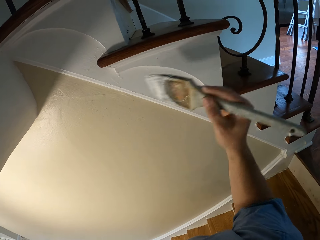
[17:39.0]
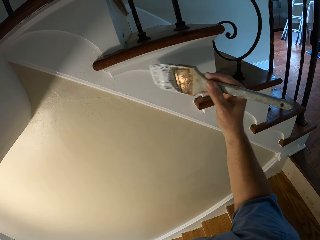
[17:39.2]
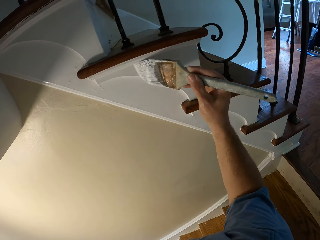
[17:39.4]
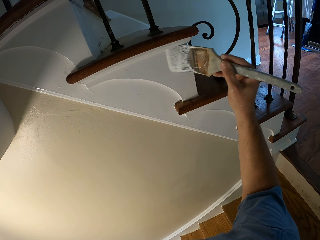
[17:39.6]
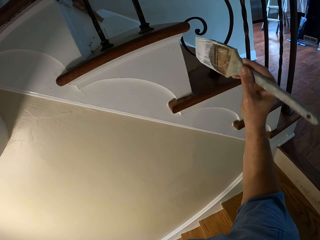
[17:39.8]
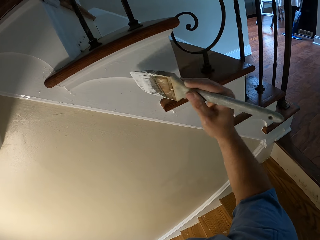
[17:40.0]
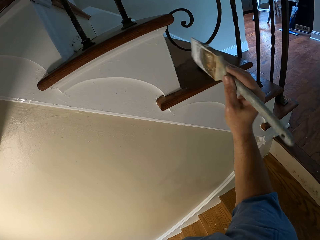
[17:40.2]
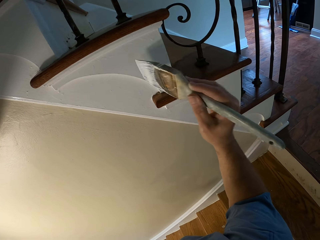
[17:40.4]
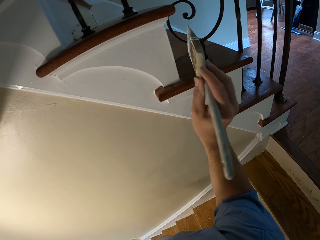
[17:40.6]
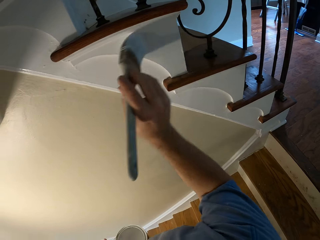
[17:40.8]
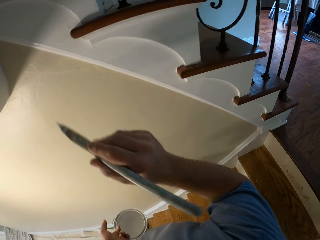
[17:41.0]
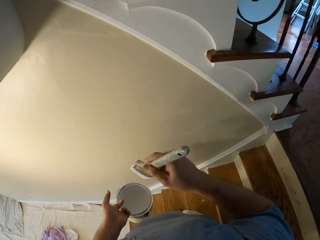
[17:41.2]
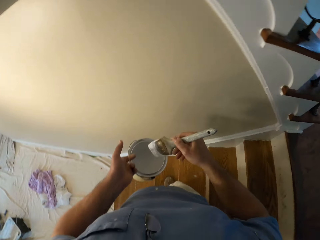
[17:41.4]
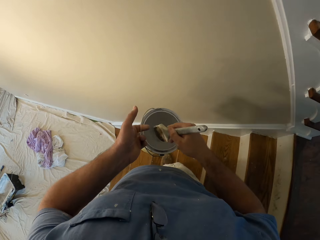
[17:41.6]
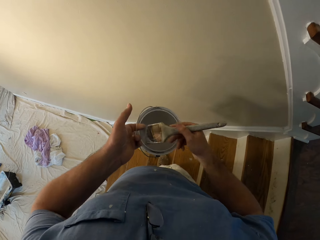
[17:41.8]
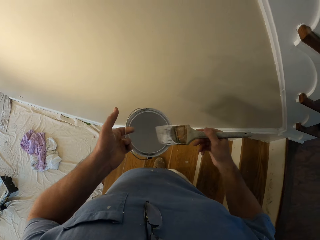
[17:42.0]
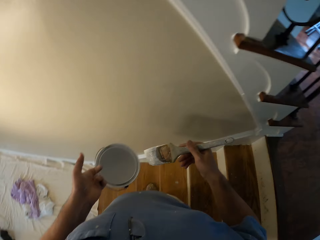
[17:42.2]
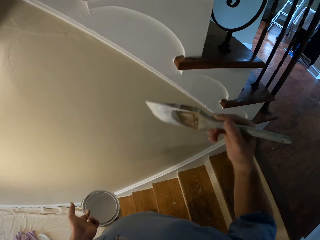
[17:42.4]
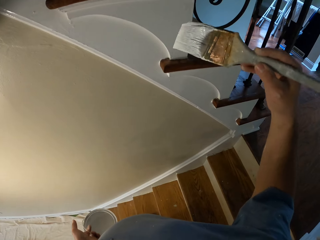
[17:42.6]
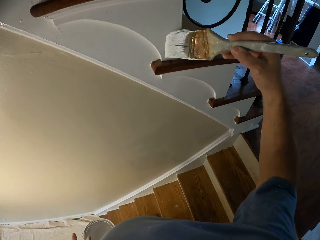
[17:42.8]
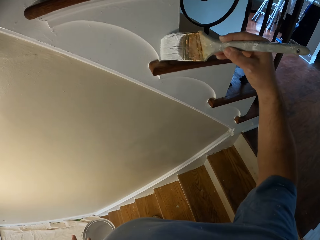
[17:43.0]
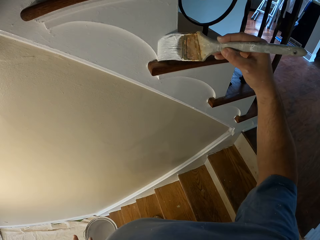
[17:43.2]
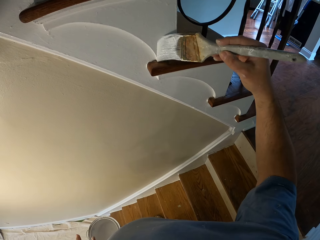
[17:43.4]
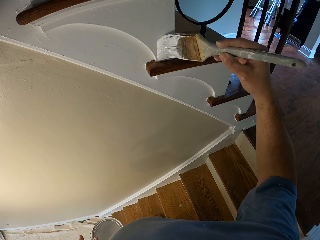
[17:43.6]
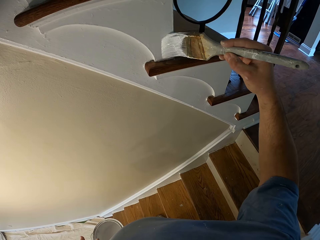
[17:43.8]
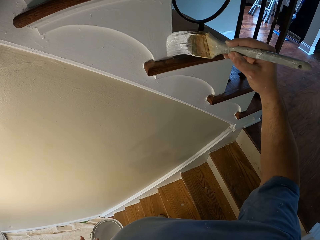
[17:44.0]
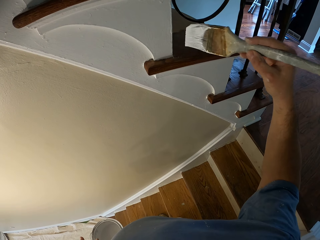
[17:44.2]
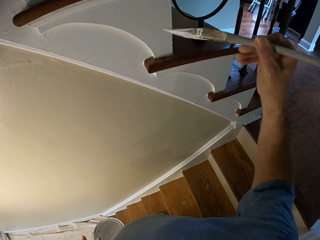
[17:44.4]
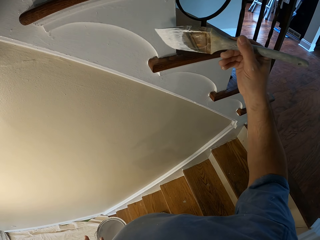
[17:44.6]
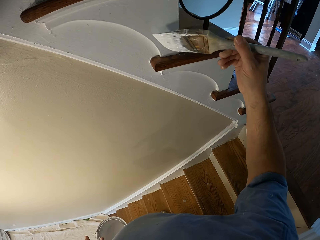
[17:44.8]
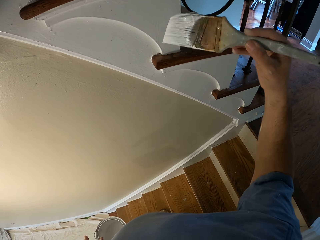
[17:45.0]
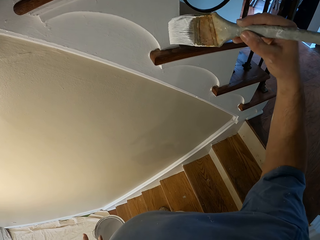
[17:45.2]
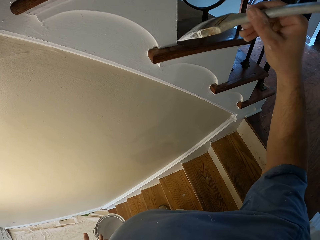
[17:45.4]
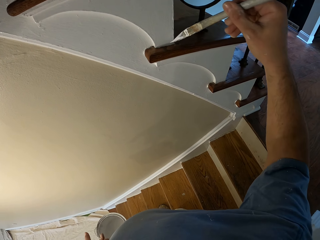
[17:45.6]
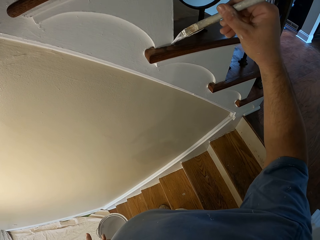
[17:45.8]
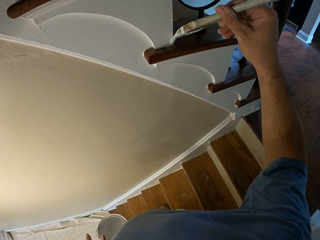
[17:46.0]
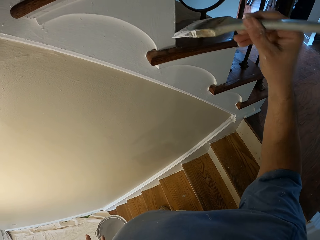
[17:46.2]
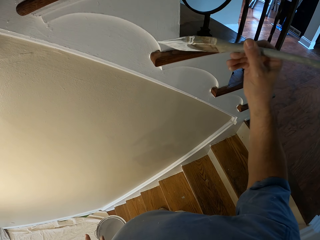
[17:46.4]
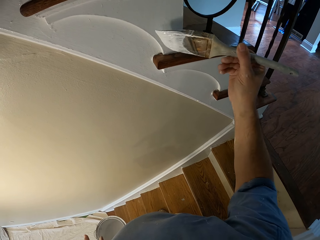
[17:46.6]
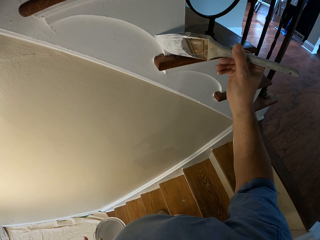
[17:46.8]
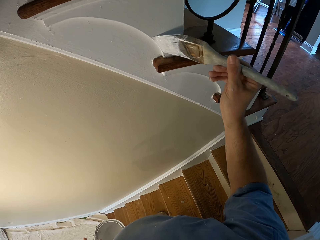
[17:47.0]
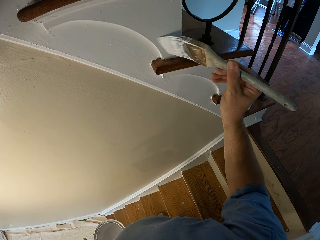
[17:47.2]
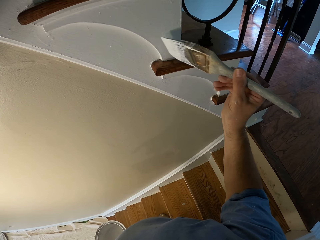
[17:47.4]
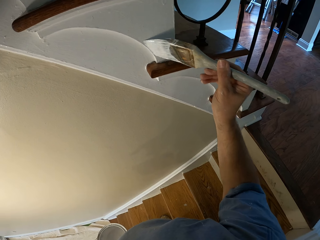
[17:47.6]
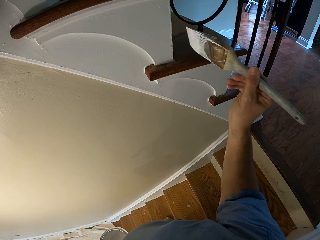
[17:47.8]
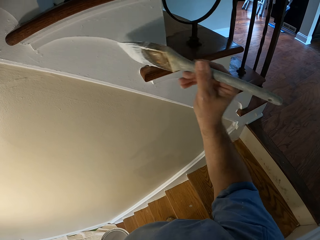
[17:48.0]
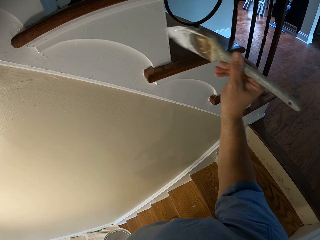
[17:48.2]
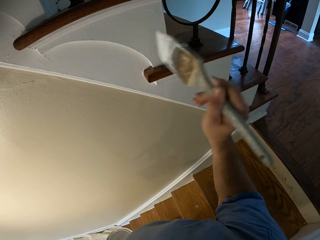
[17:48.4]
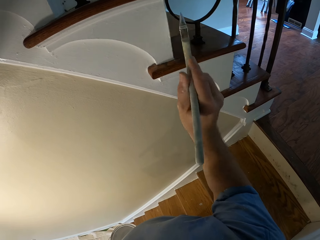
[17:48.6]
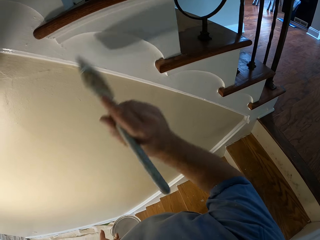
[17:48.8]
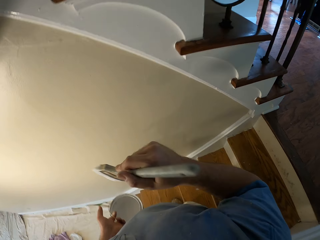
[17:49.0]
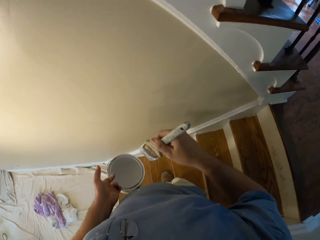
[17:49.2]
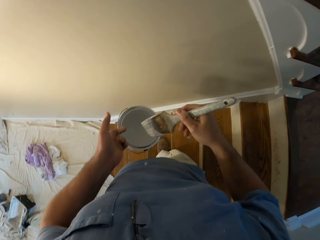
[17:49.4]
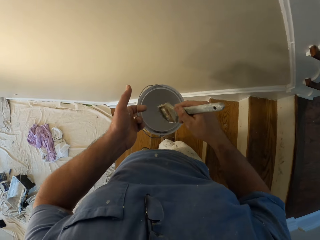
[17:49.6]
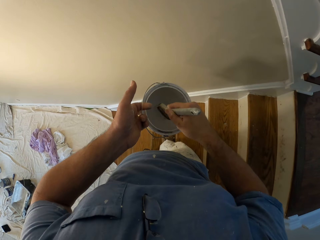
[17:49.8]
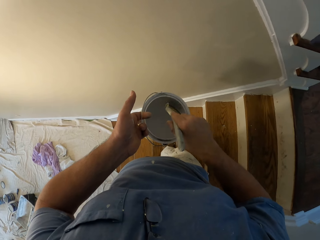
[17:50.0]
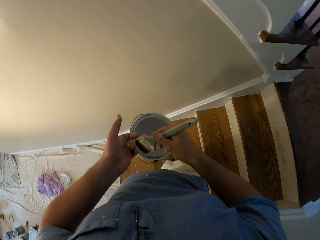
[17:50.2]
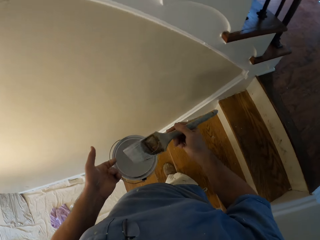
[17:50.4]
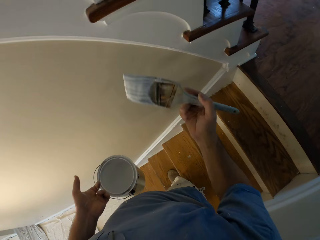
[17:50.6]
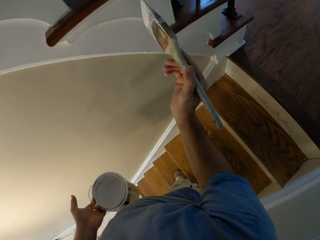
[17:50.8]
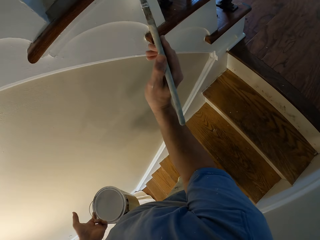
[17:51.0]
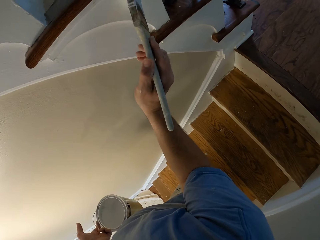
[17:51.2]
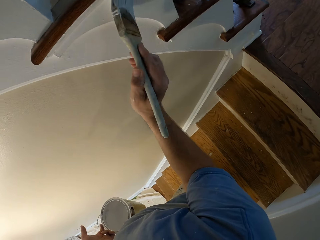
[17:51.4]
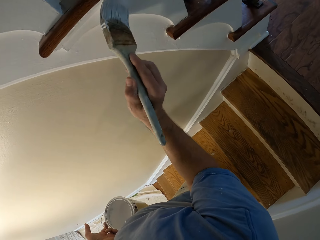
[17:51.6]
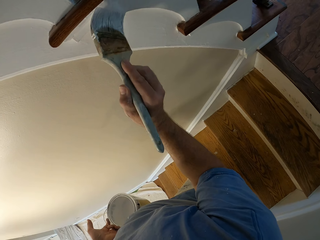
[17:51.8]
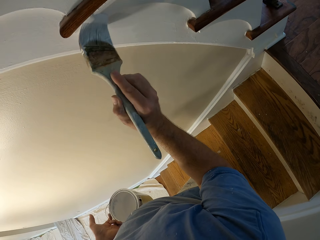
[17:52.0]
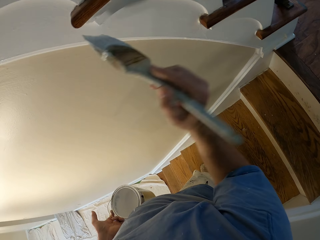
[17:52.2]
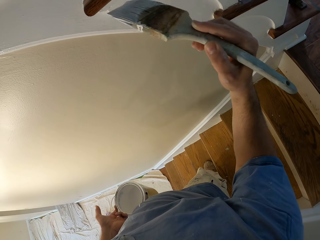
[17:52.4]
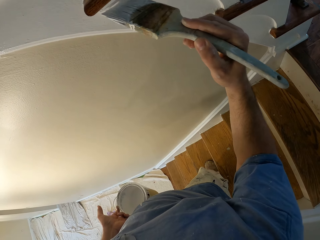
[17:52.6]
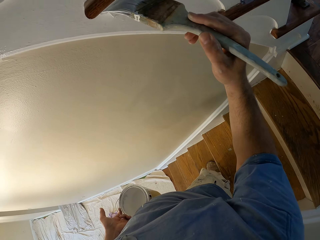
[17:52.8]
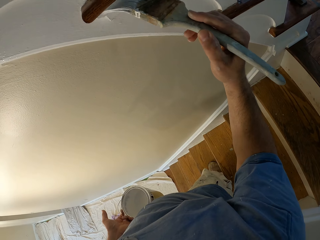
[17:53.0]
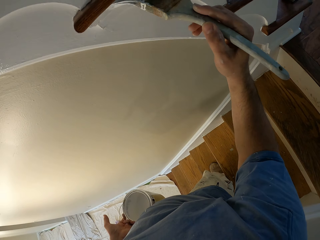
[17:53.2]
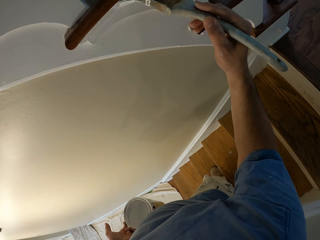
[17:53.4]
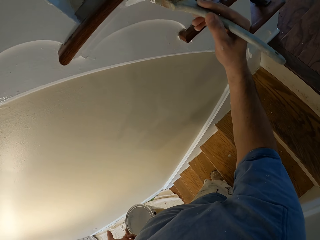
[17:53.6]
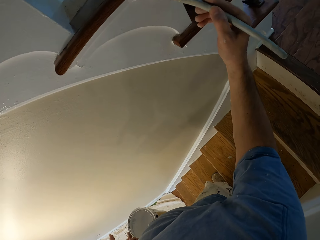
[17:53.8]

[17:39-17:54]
The camera wearer dips the paint brush into the paint bucket. They paint the stairs stringer in the house. They dip the paint brush into the paint bucket. They paint the stairs stringer in the house.

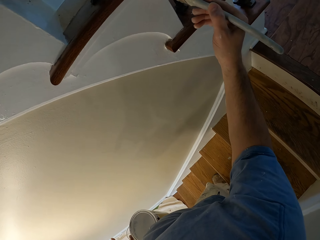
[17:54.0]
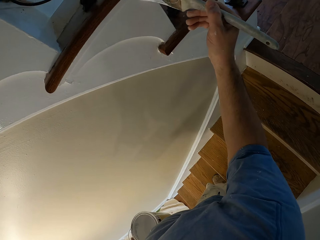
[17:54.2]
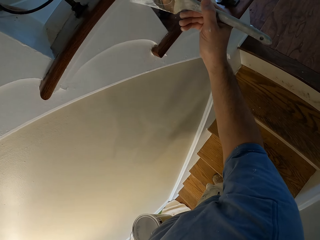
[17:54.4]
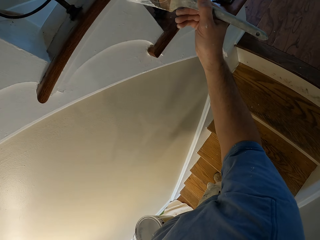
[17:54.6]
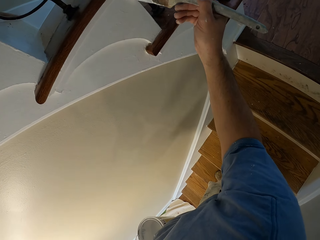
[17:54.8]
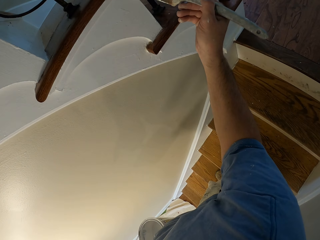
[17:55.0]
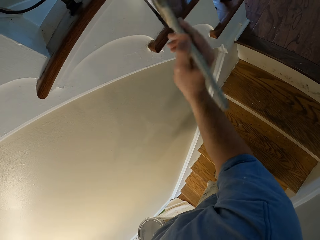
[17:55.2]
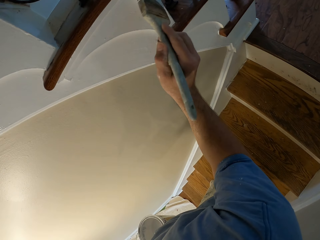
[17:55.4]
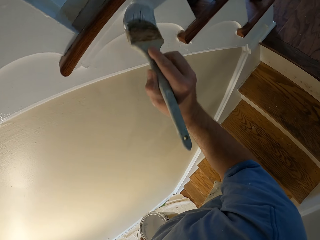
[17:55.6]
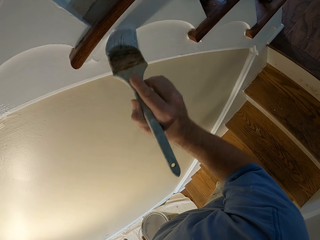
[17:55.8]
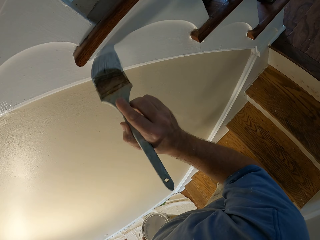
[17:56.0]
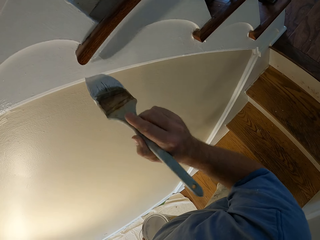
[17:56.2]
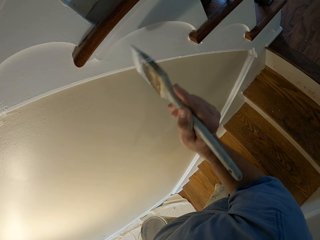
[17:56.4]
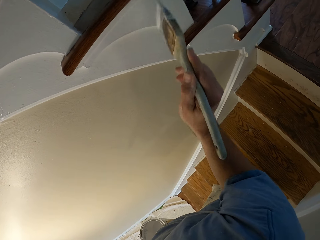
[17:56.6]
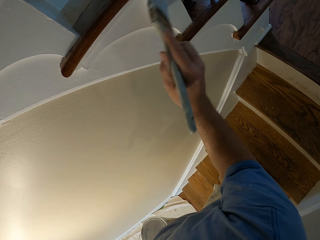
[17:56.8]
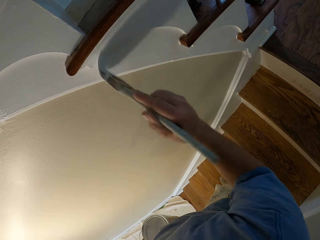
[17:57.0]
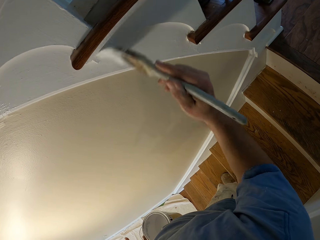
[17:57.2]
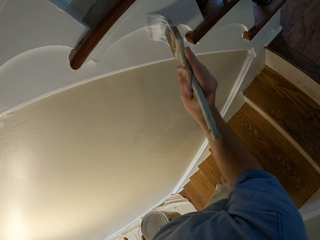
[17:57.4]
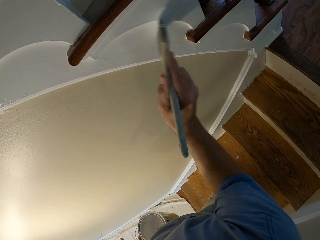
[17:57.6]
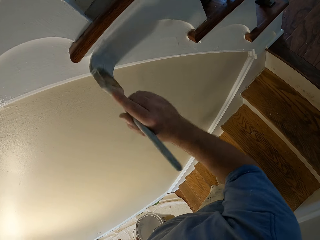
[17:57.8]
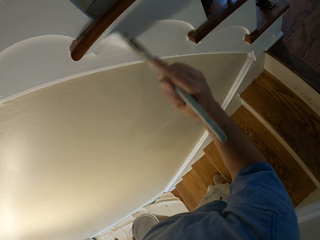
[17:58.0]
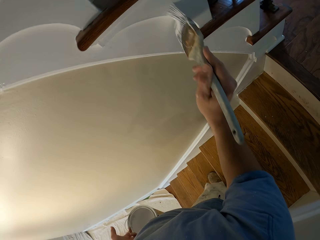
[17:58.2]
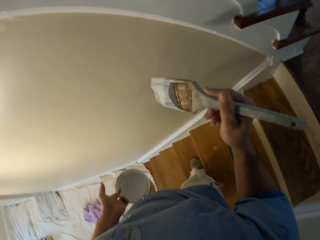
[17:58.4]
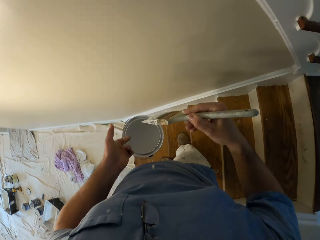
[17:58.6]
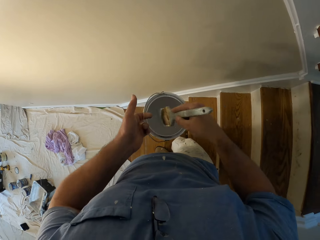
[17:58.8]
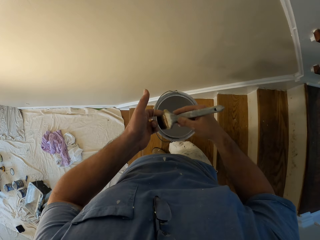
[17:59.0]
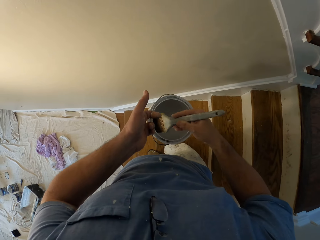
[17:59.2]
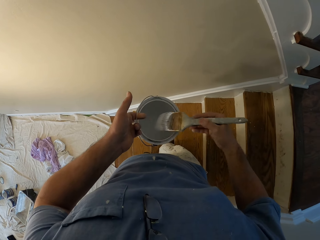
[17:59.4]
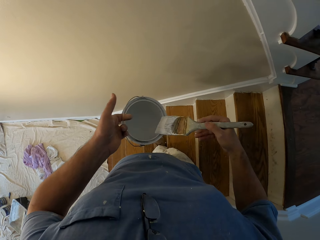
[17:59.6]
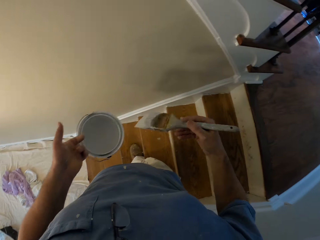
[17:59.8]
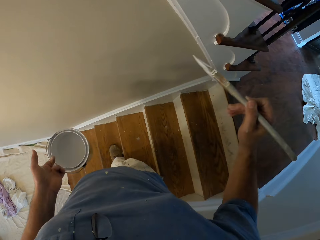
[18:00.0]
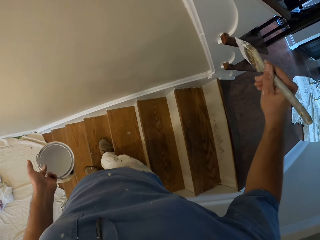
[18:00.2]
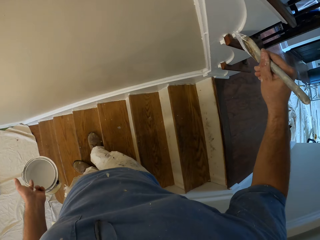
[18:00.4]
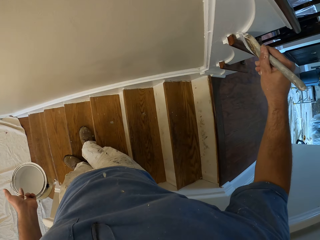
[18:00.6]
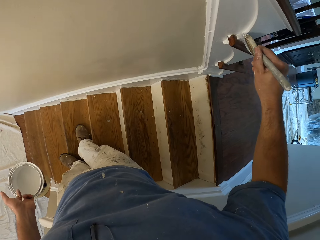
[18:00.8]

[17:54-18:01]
The camera wearer dips the paint brush into the paint bucket.
